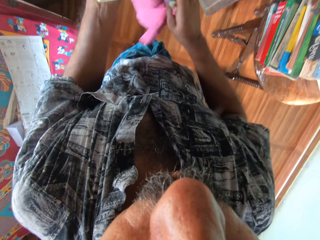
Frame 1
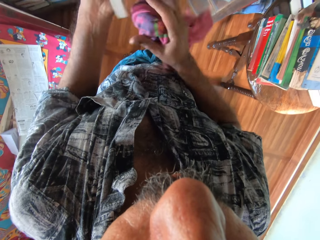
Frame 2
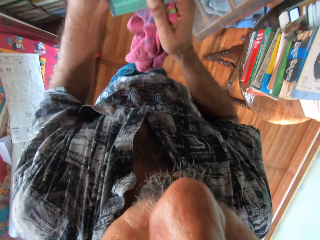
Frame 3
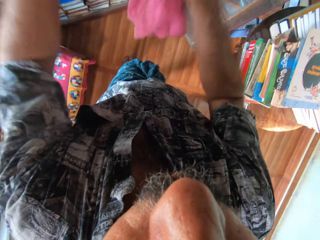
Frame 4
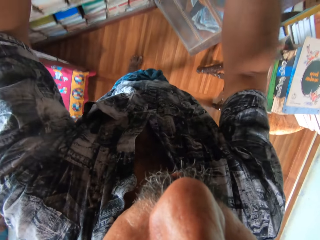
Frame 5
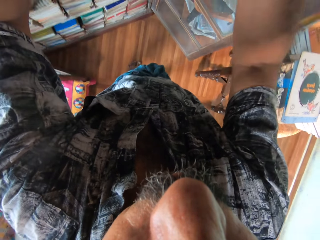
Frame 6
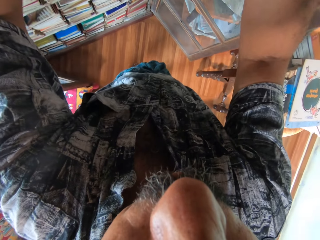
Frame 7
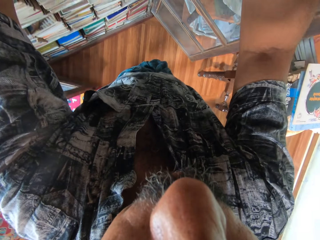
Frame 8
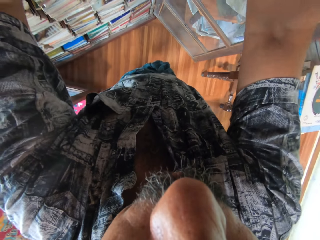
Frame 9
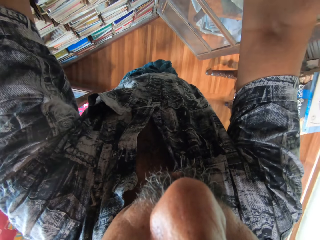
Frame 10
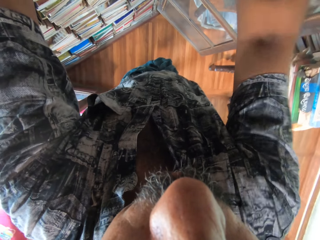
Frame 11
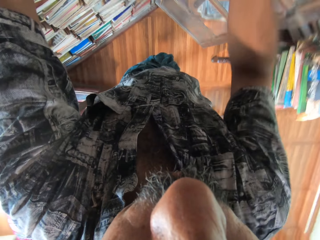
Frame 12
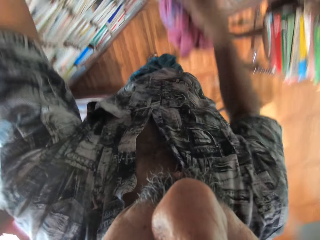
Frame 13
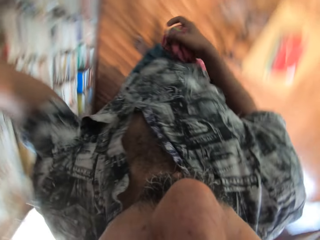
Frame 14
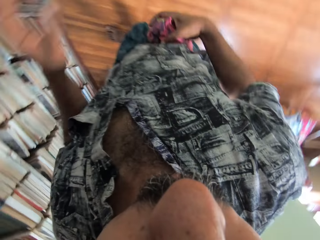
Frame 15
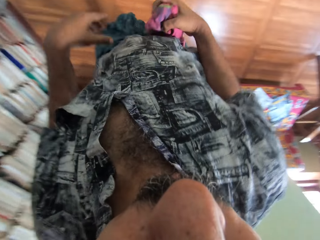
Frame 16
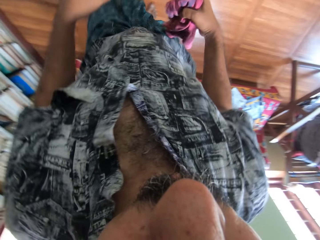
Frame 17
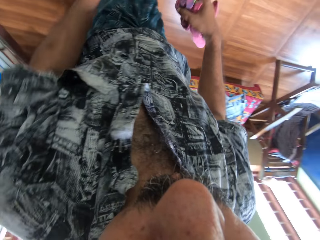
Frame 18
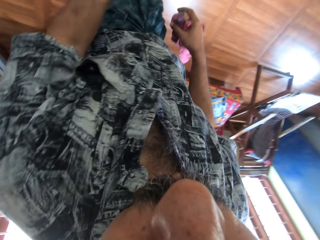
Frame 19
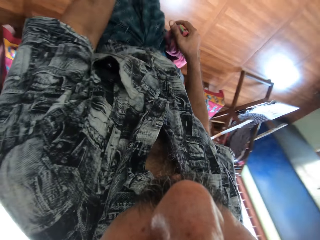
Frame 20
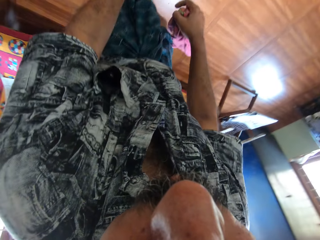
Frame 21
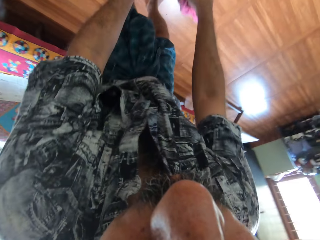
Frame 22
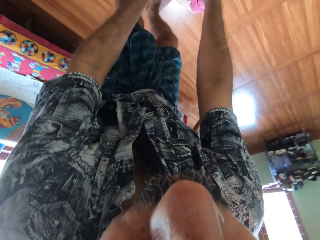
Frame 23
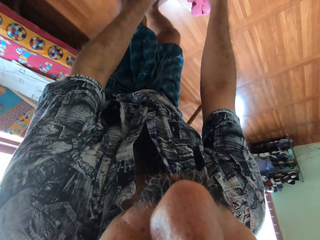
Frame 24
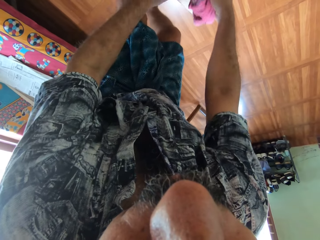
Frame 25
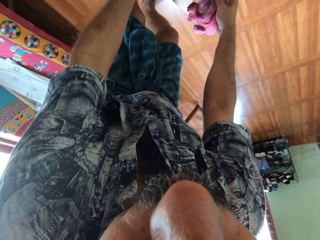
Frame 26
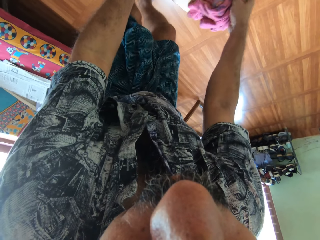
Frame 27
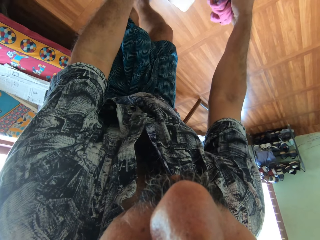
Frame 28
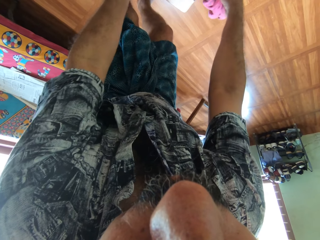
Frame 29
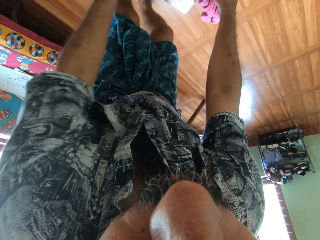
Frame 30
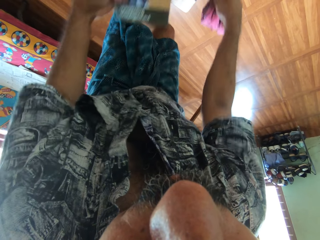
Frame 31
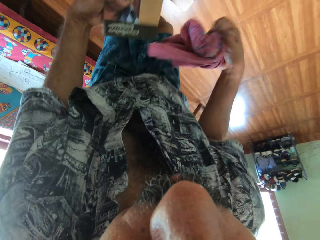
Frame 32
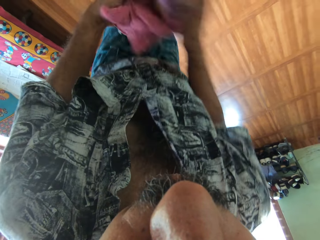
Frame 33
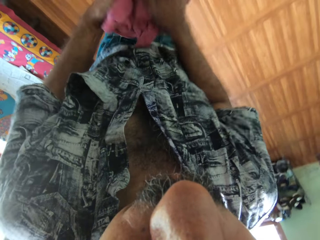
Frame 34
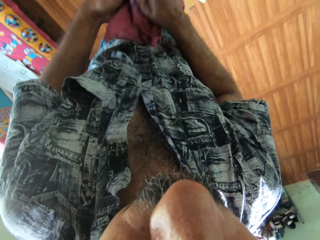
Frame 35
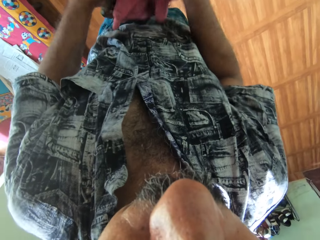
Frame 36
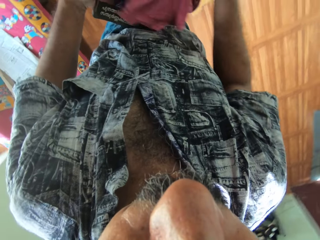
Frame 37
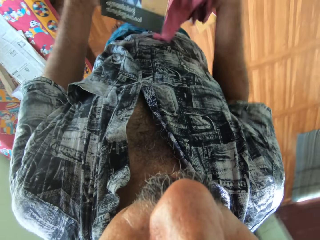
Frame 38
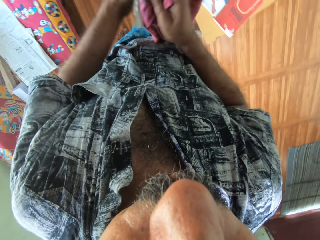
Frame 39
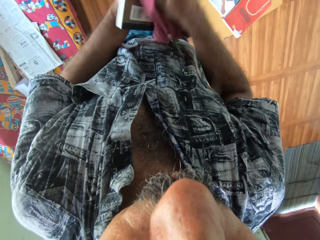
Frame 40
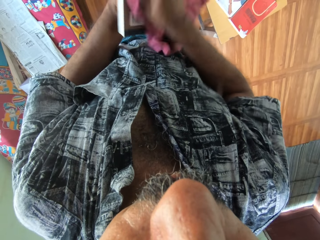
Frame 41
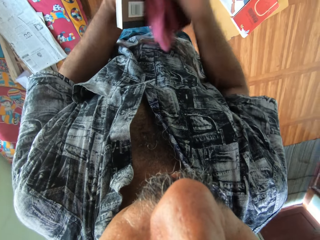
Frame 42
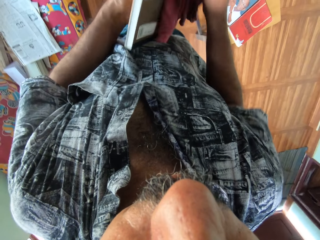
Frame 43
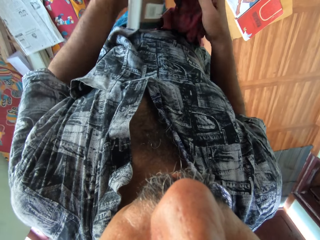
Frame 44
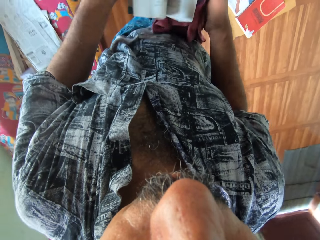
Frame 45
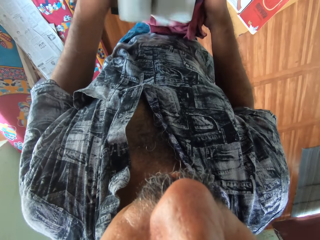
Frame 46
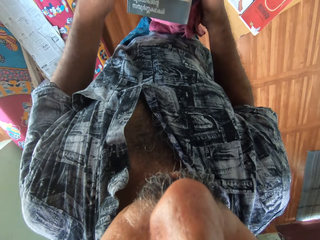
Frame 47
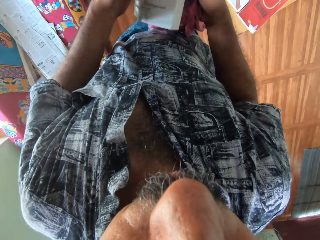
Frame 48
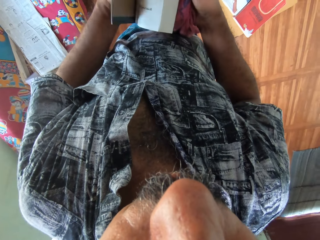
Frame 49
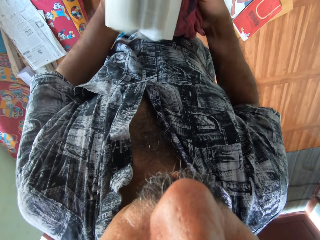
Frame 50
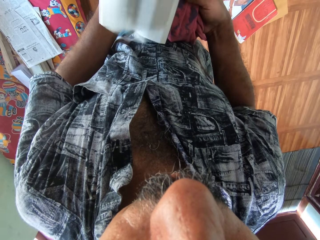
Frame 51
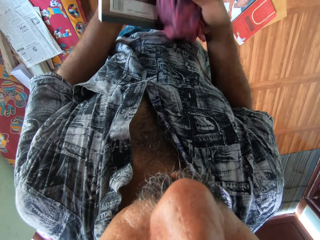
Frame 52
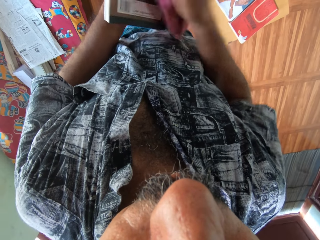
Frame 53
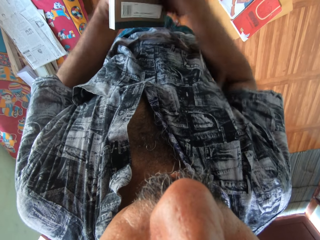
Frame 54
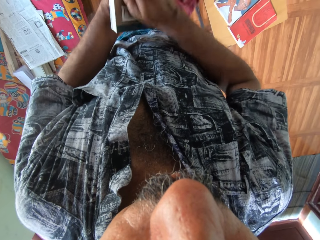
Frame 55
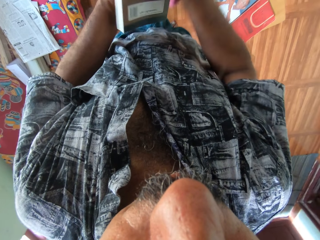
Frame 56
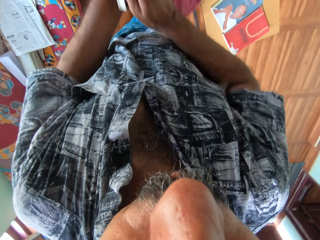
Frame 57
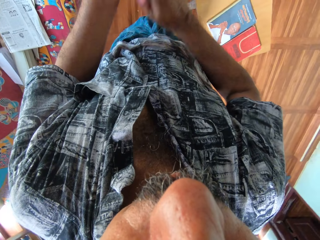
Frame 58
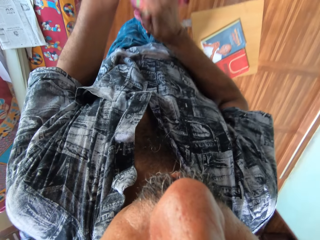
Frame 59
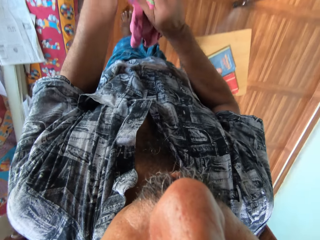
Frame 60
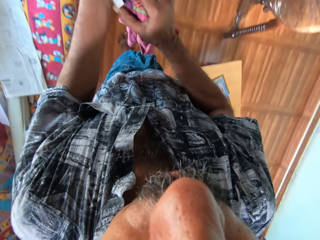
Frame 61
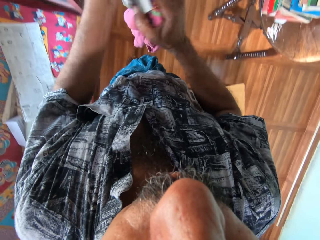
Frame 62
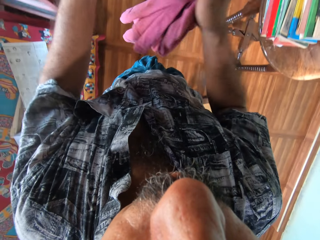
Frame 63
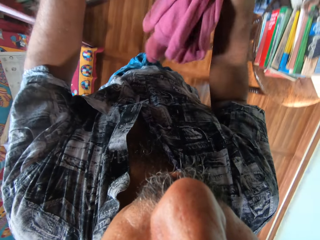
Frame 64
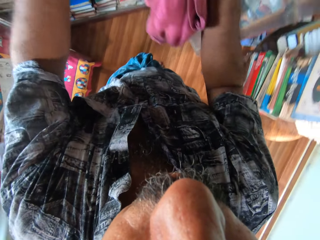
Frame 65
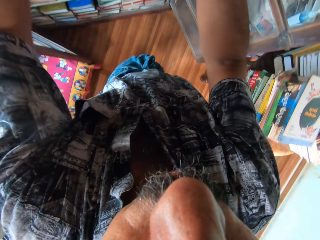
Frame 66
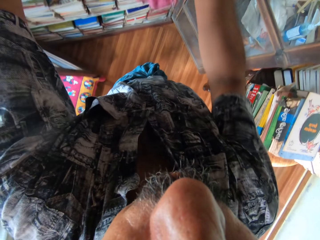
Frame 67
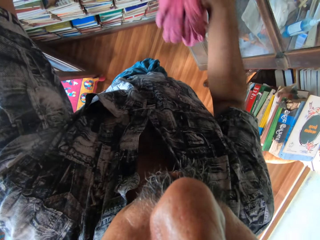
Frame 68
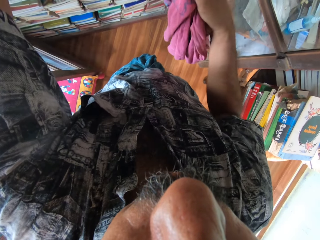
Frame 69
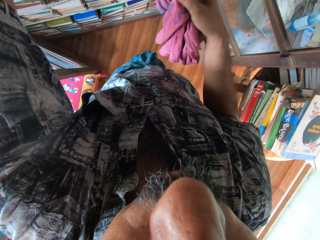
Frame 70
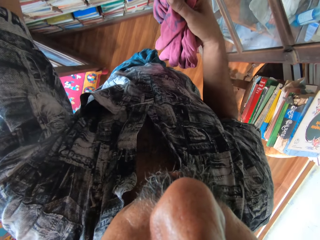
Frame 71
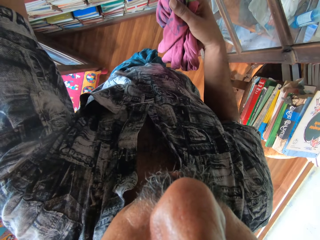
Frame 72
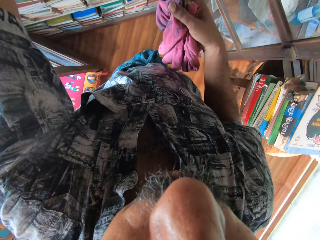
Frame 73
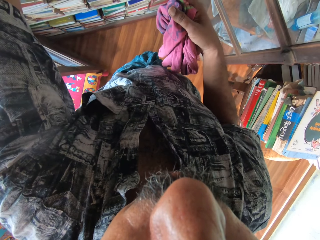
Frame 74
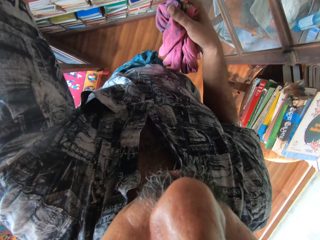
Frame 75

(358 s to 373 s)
The camera wearer puts the book in the bookshelf with his left hand. He picks a book from the top of a box with both hands. He cleans the book with the cloth in his right hand. He opens the book. He wipes the book with the cloth. He puts the book in the bookshelf with his left hand.

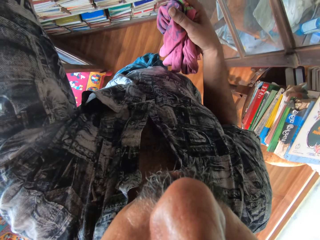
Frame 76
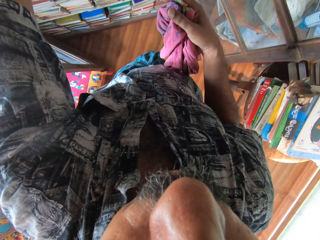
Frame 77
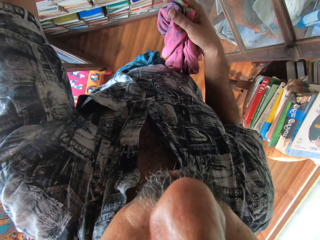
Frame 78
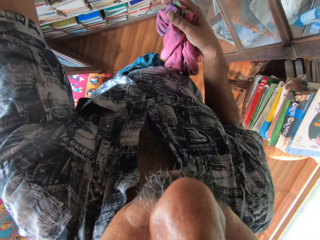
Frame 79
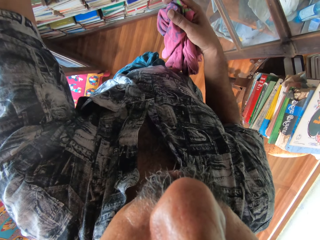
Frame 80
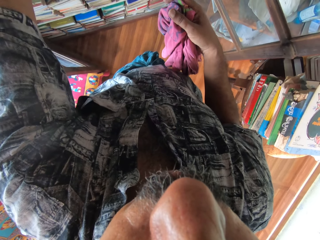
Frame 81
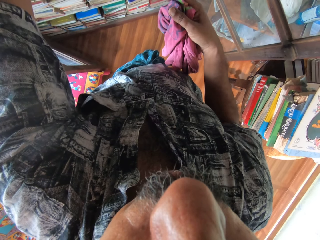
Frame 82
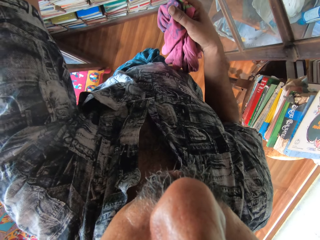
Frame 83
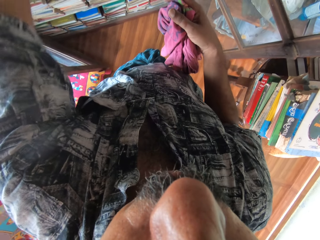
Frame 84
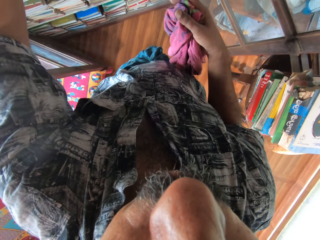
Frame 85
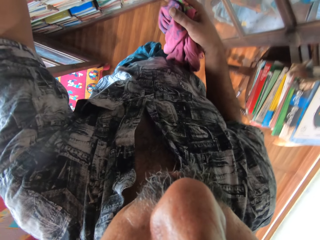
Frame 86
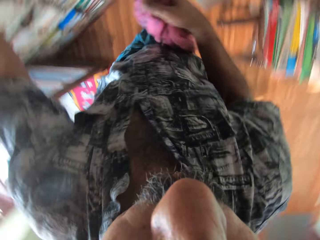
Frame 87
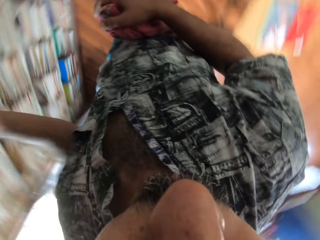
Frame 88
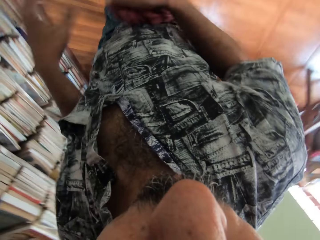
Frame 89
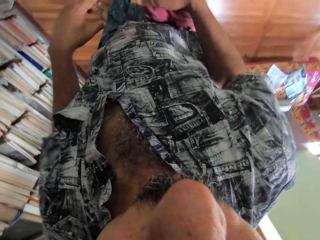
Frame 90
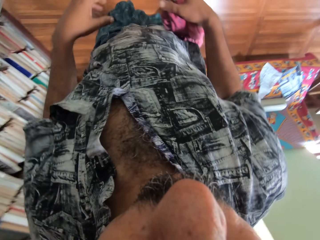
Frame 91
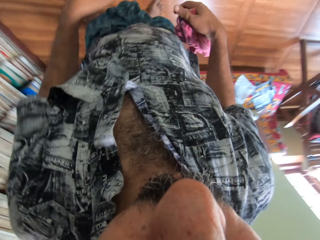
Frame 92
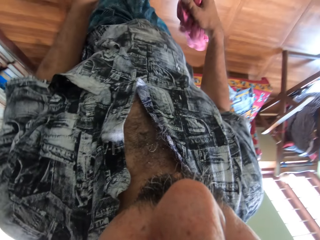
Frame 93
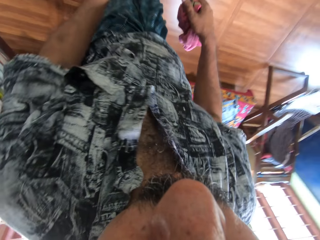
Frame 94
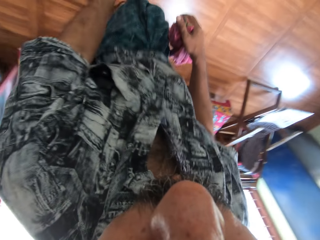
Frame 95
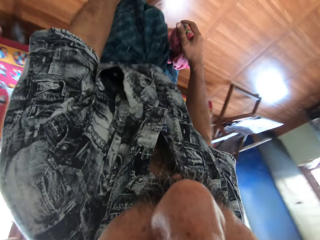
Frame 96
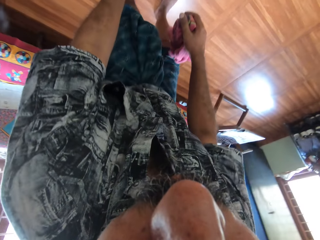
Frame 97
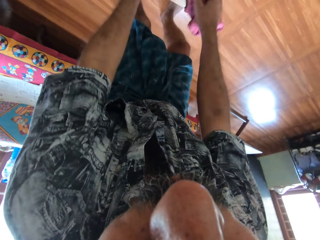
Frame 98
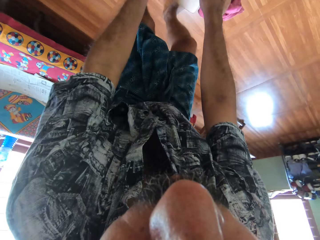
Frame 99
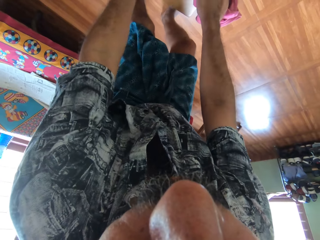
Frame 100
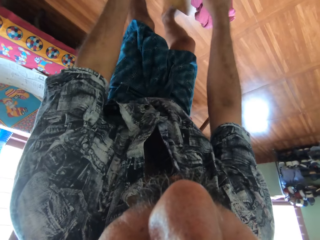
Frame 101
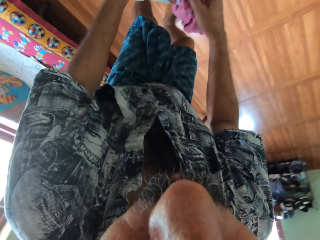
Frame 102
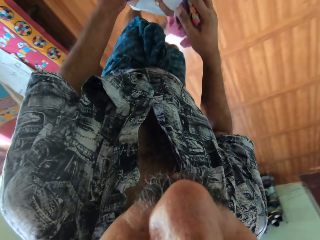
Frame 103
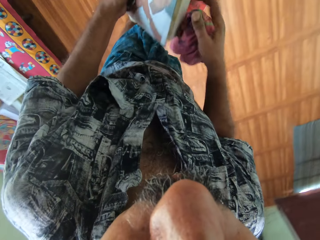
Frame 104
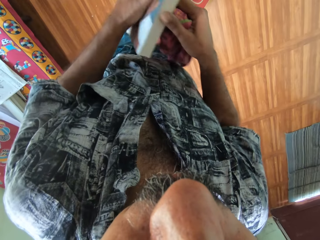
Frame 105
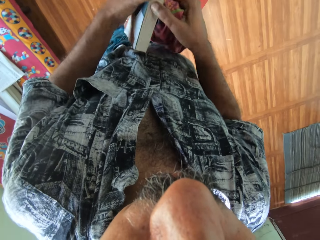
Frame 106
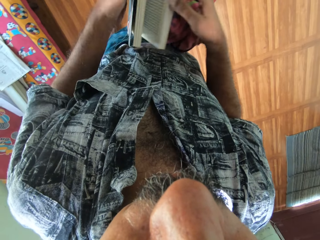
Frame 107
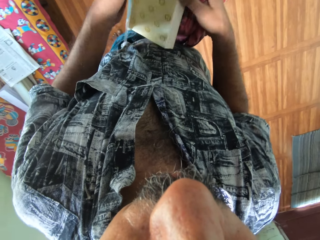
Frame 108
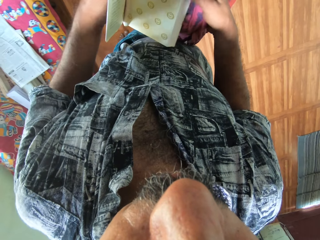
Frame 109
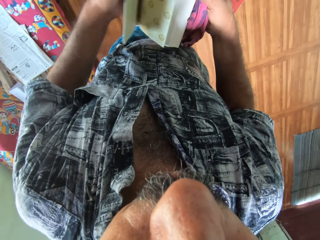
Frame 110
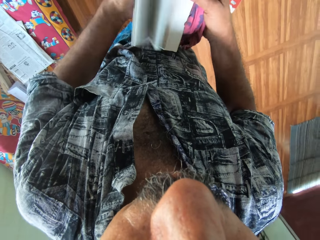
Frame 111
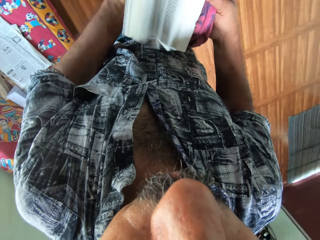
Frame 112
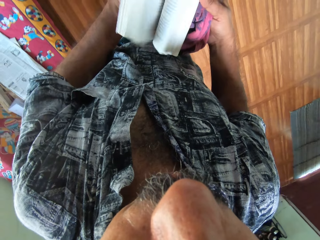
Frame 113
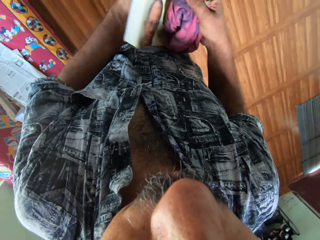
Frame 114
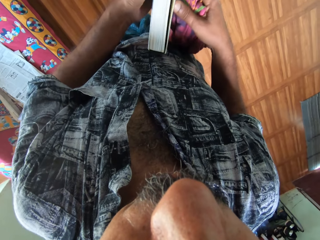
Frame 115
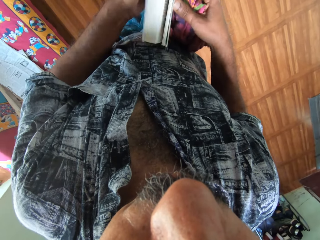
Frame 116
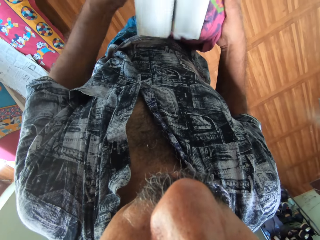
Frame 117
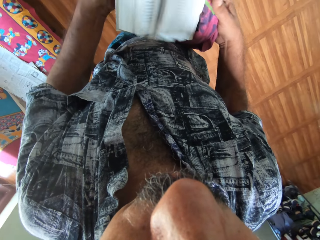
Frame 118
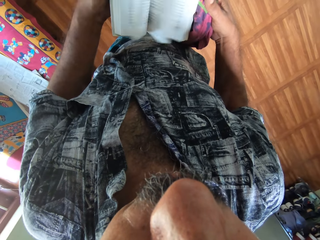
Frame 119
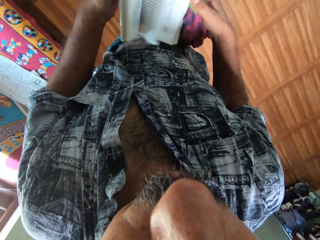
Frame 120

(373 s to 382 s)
The camera wearer picks a book from the top of a box with both hands. He flips through the pages of the book with his hands. He opens the book.
